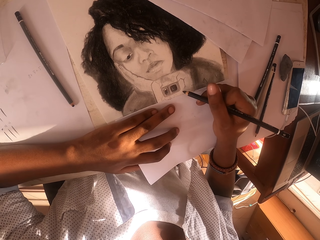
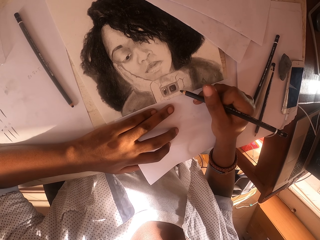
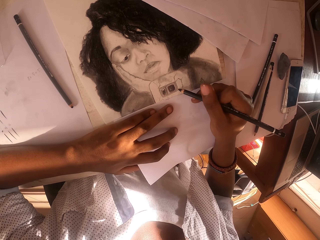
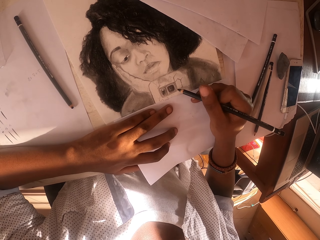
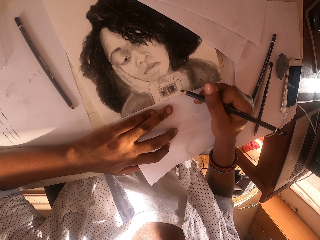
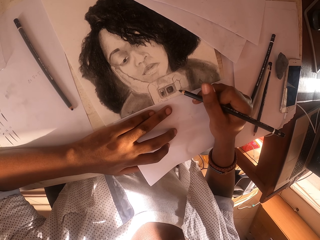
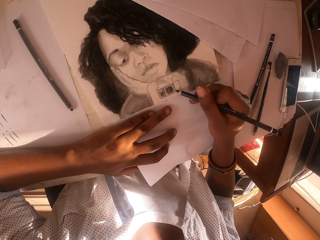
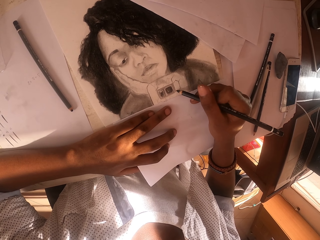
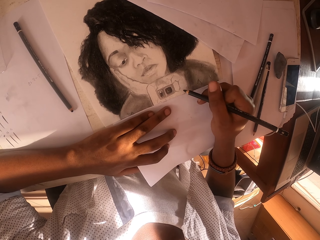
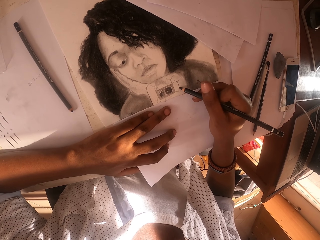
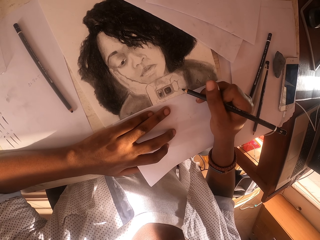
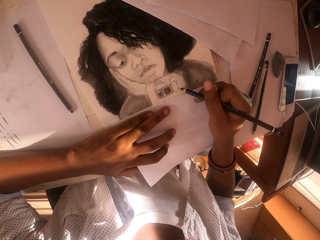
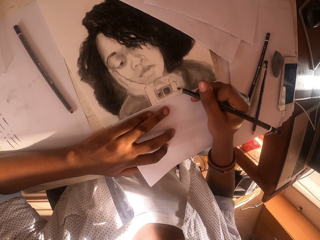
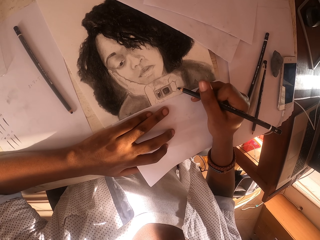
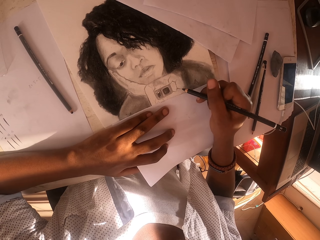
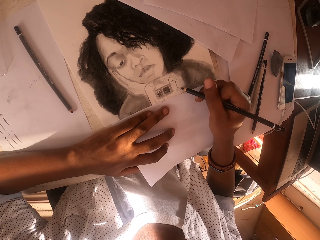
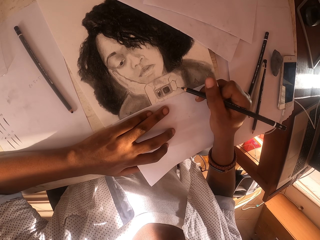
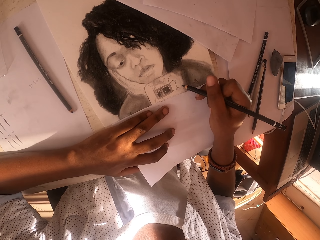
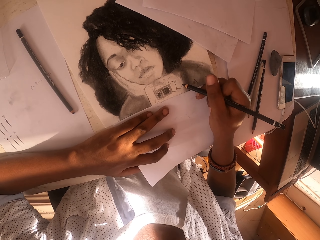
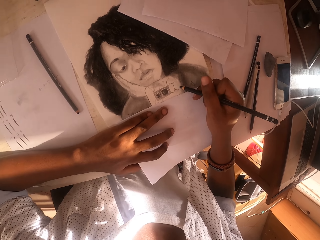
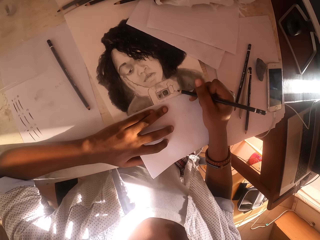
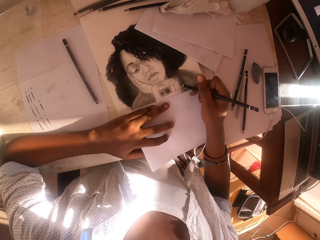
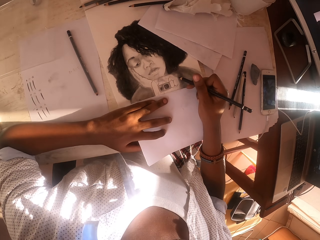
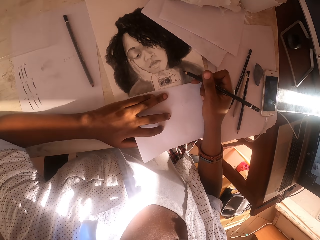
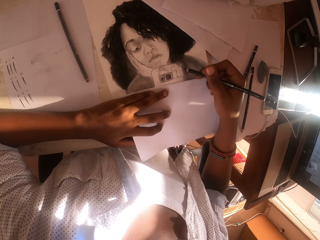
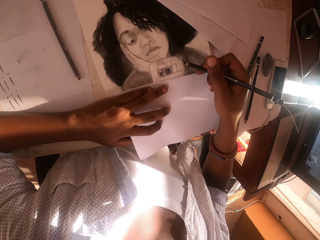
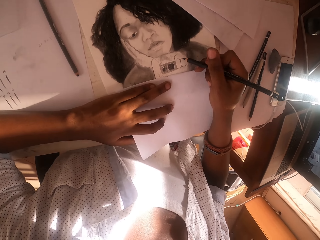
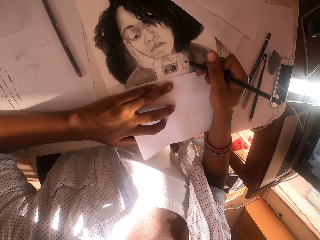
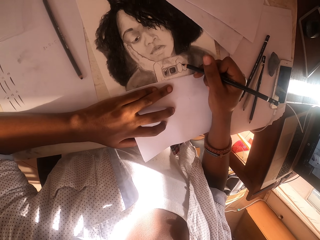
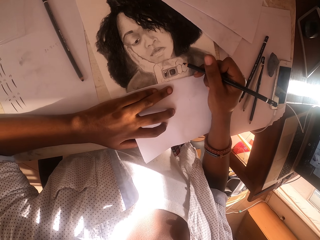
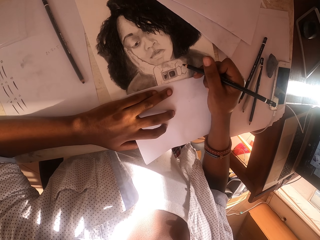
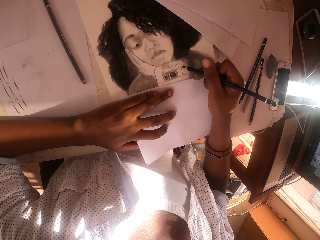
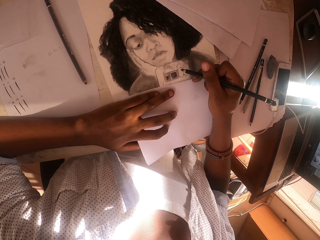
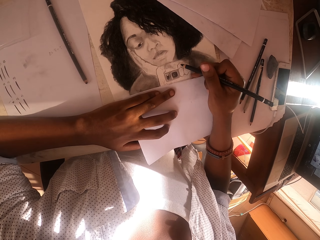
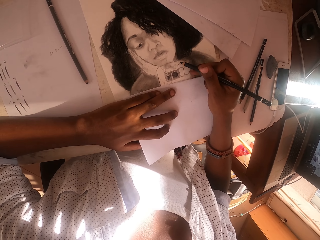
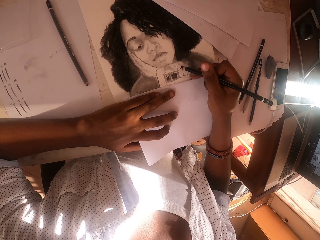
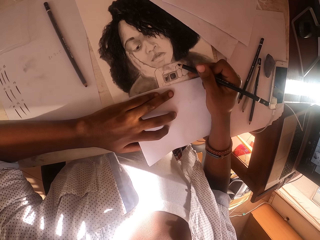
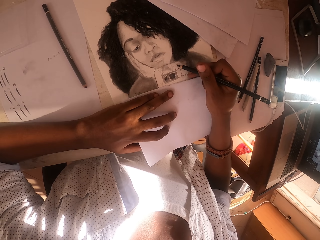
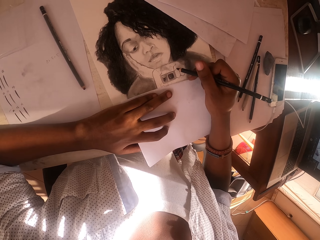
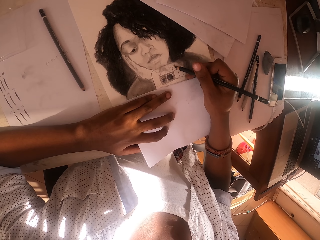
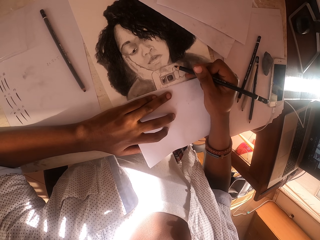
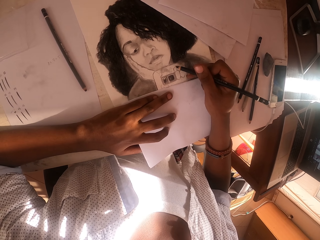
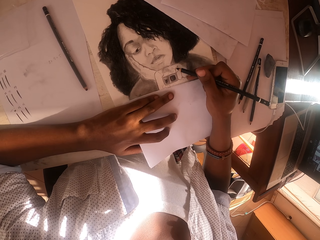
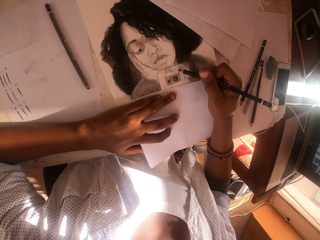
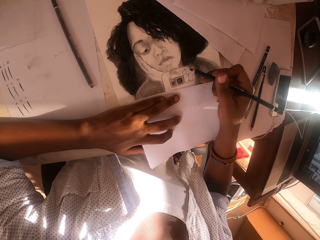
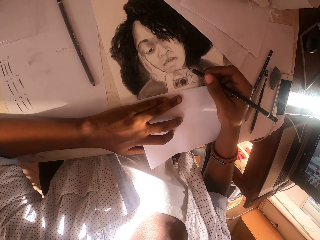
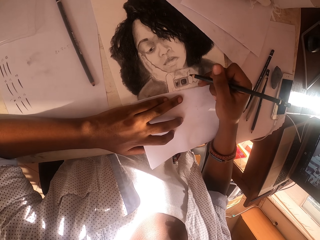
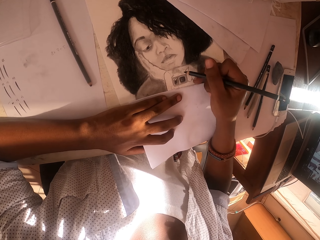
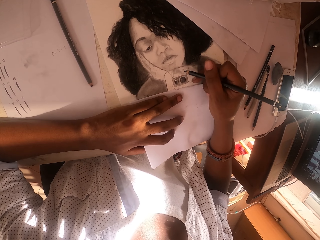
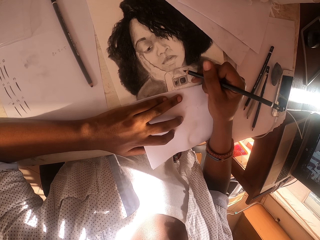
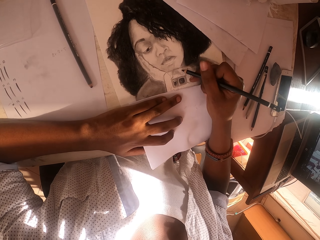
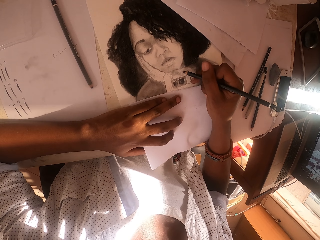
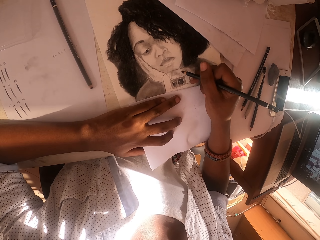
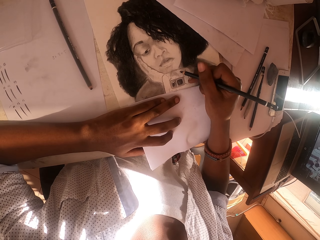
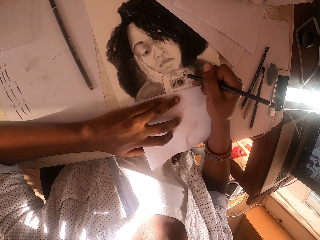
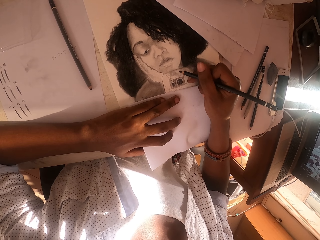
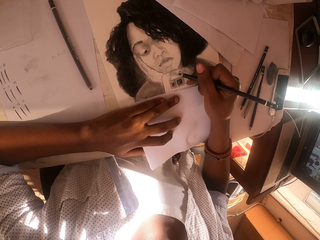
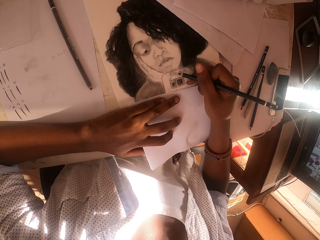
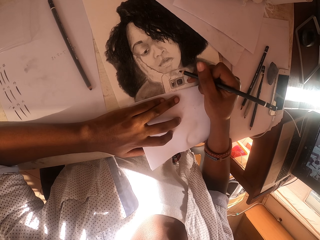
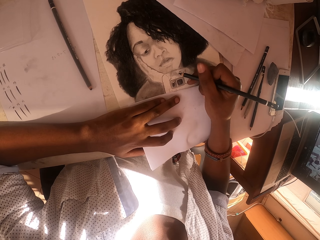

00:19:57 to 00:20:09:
The camera wearer lifts his hand slightly and drops his hand.

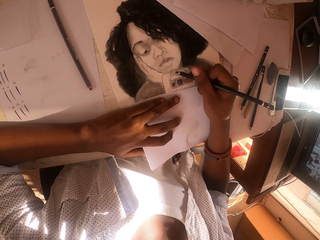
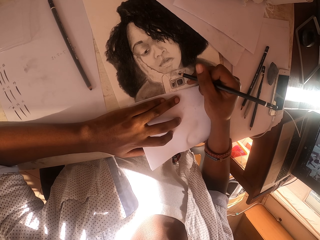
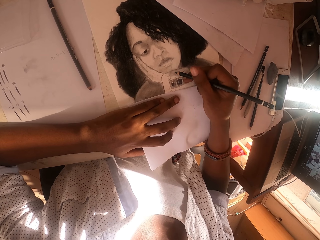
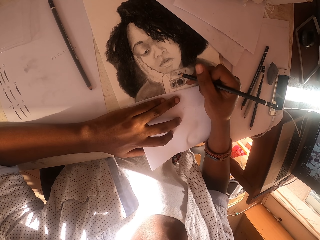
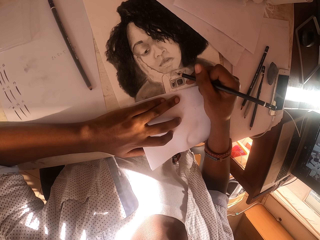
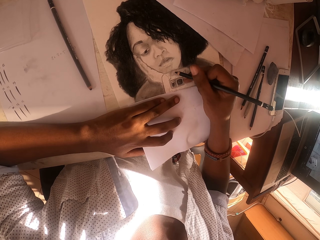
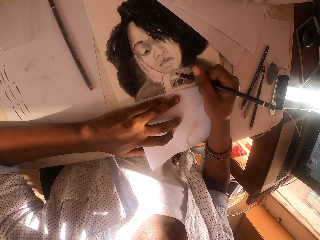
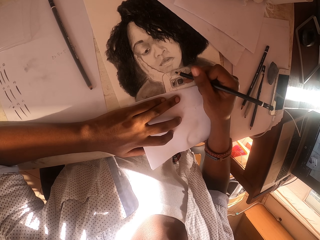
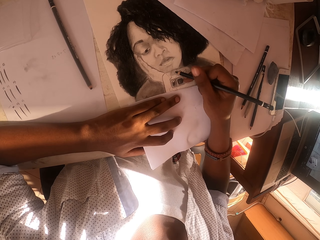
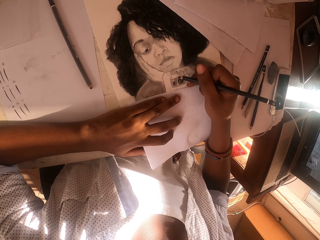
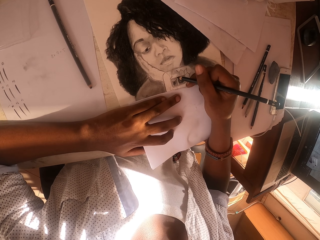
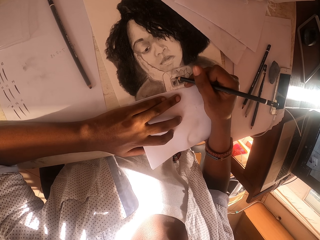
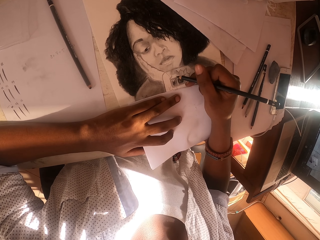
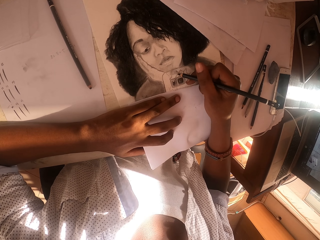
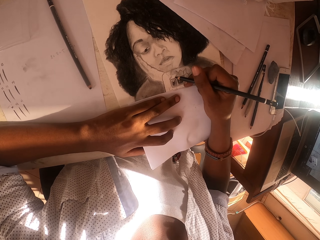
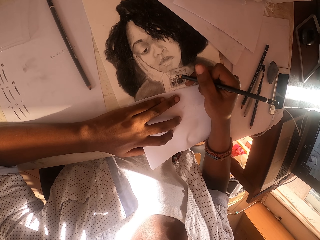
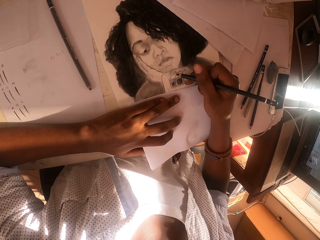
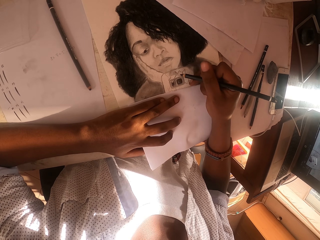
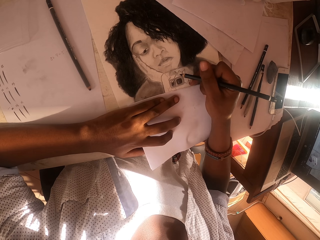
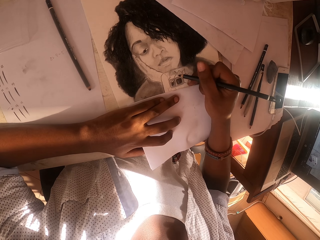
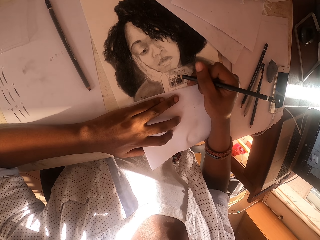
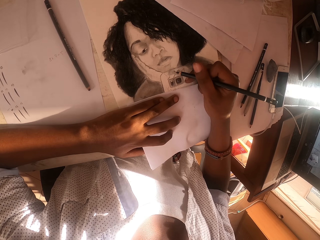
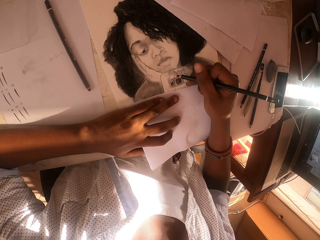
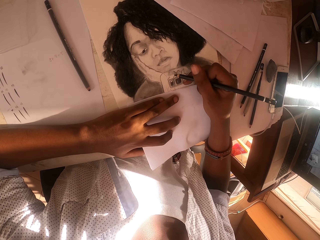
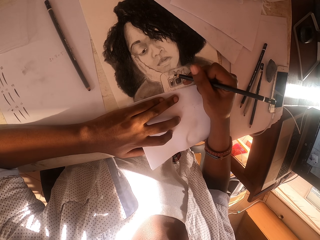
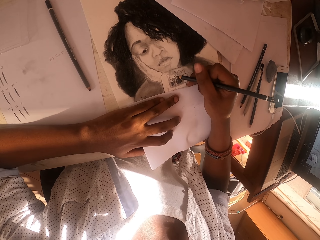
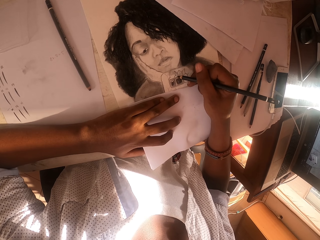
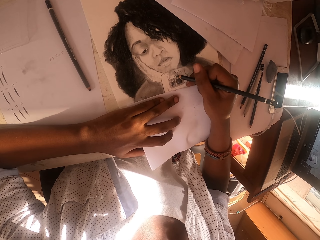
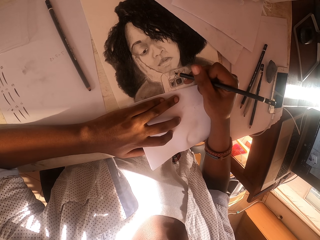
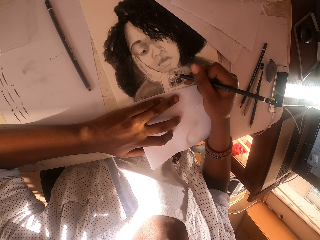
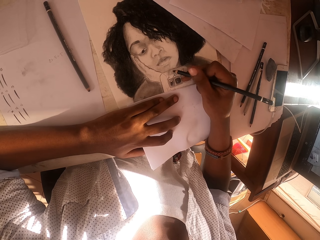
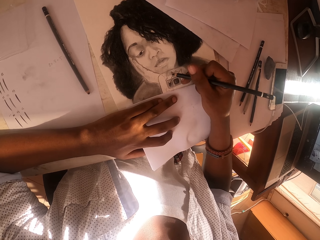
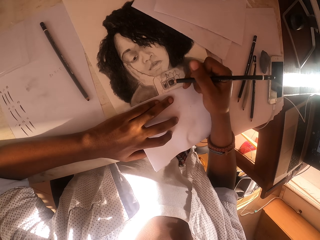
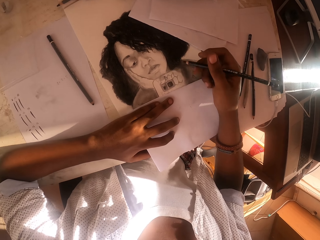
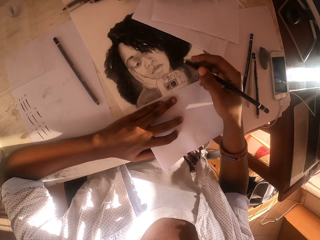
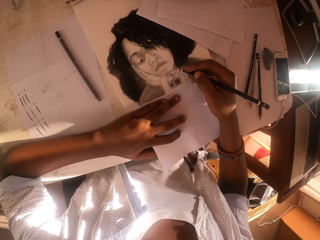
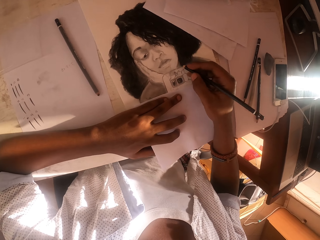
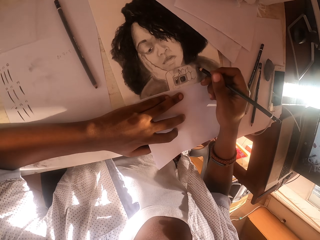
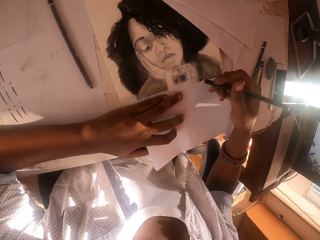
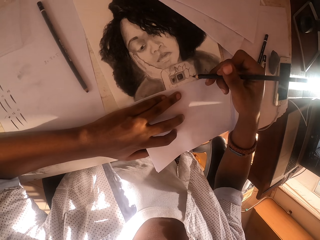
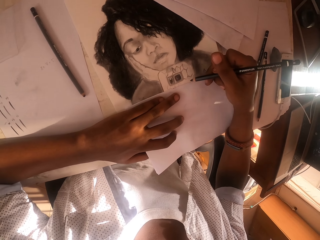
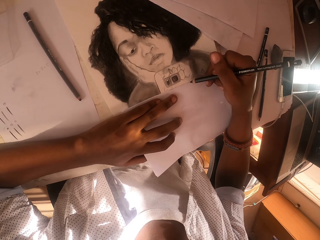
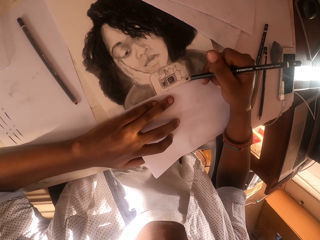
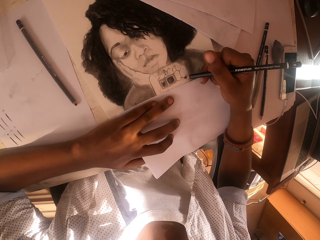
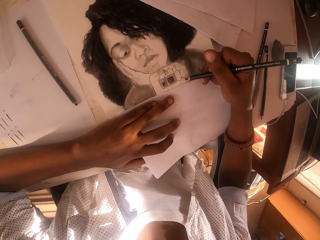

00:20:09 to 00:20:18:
The camera wearer lifts his hand slightly. He drops his hand.
